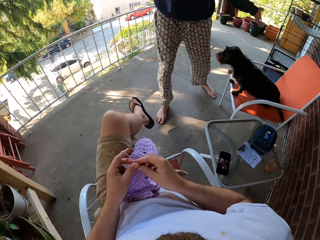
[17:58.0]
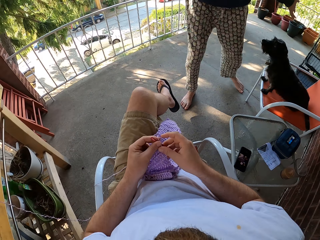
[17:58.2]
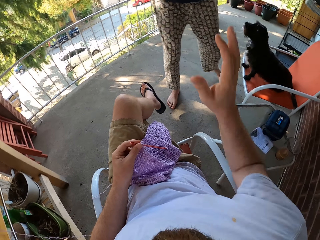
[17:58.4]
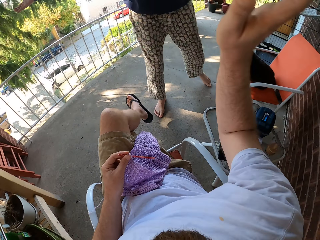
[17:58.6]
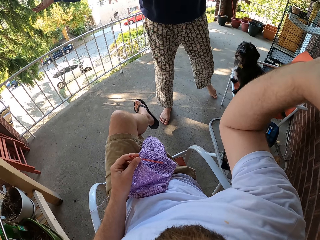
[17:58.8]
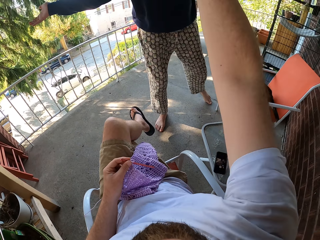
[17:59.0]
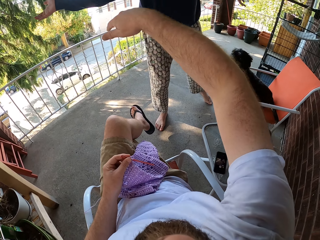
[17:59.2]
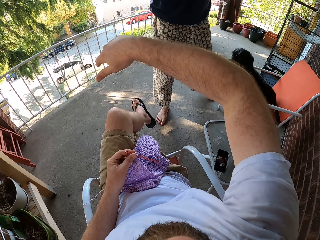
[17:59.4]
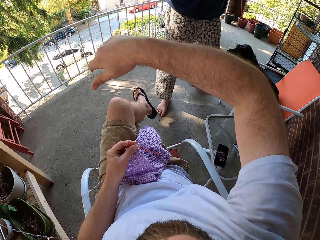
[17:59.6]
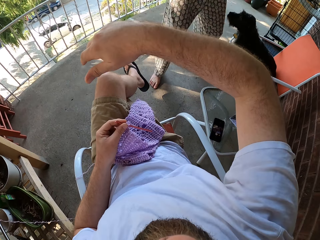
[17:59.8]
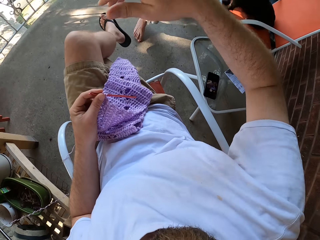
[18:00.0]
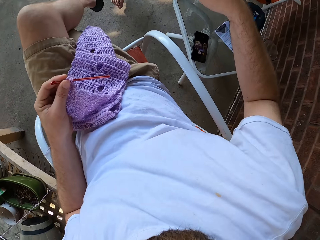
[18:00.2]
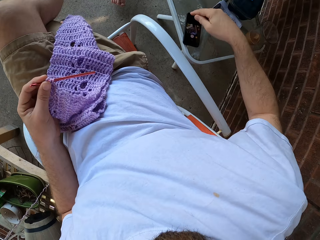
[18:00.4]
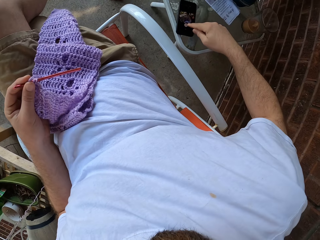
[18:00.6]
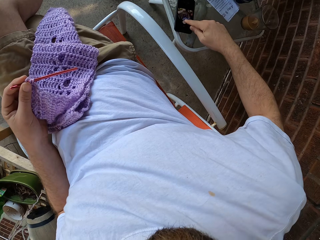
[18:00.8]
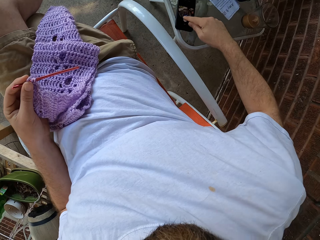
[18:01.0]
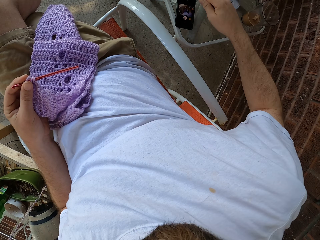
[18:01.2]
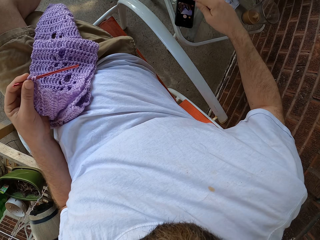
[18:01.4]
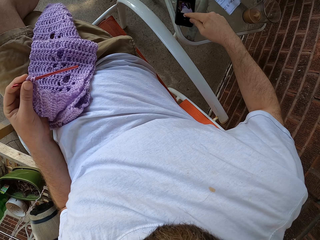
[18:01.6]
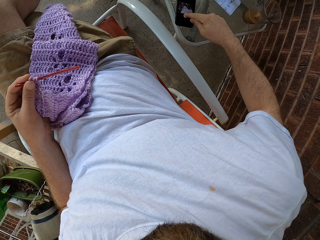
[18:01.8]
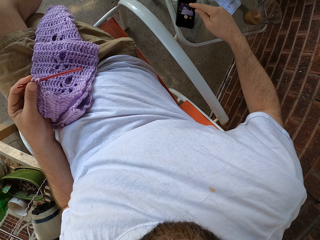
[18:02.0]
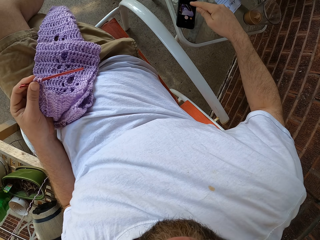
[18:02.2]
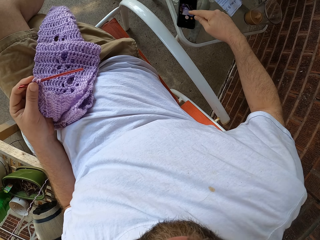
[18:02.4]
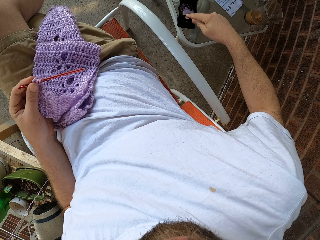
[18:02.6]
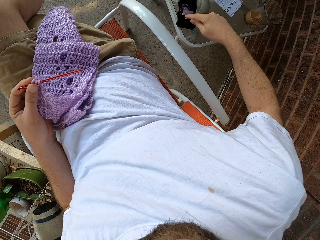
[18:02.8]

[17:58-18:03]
The camera wearer lifts the right hand. He drops the right hand. He converses with the woman. He looks around. He touches his phone with his right index finger.
